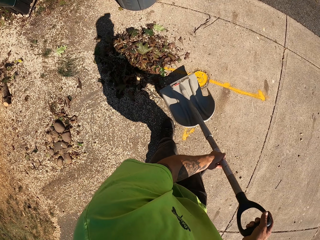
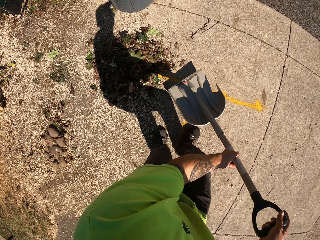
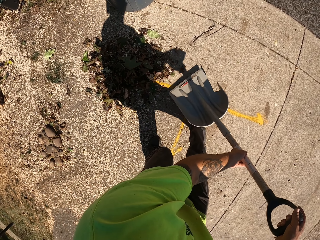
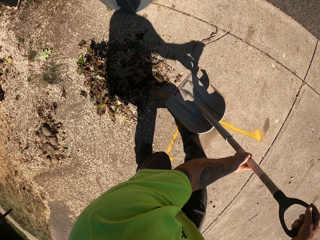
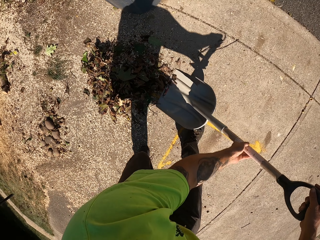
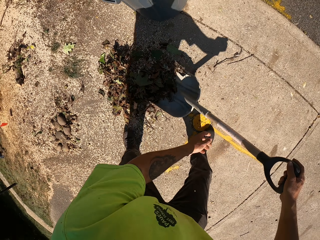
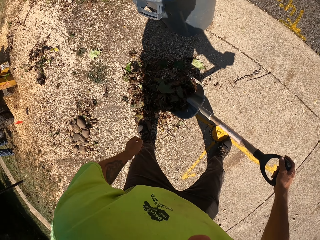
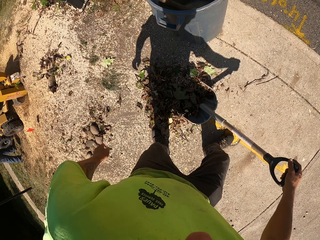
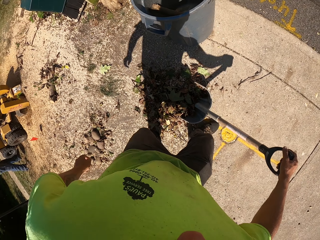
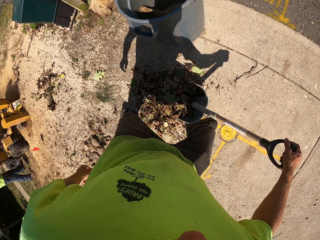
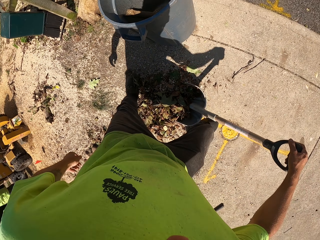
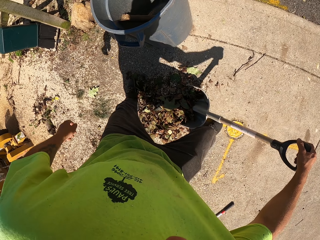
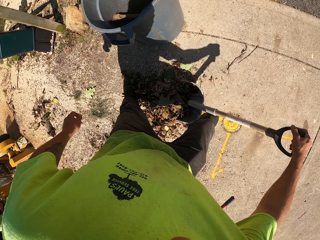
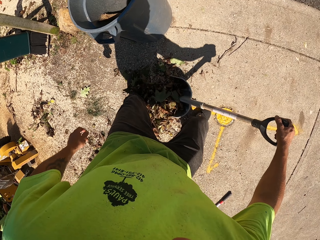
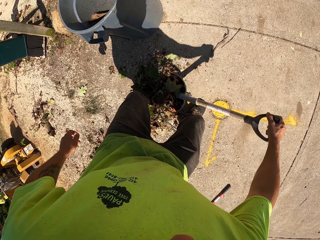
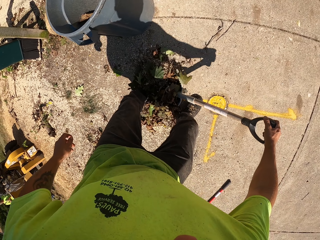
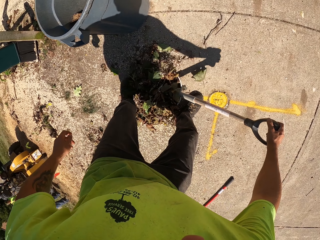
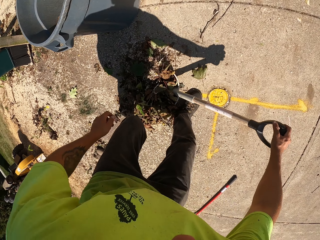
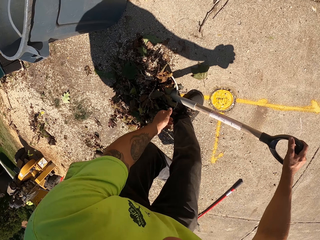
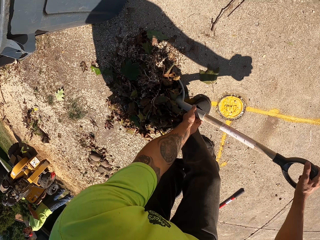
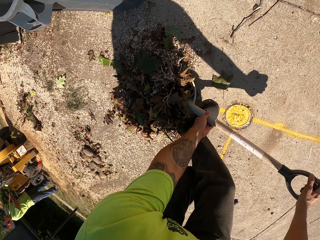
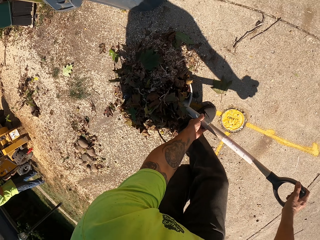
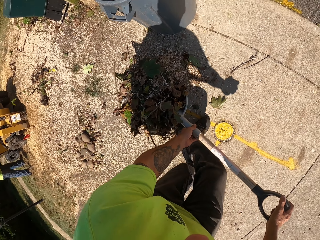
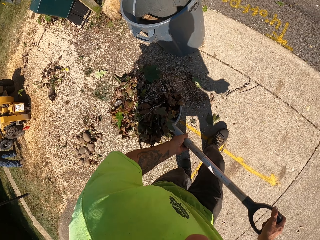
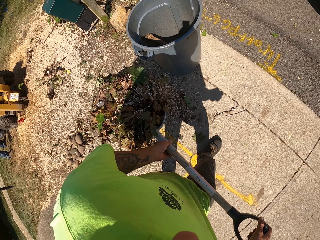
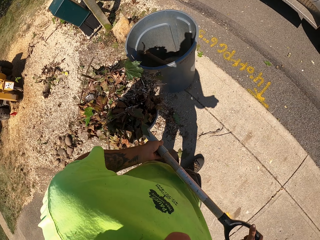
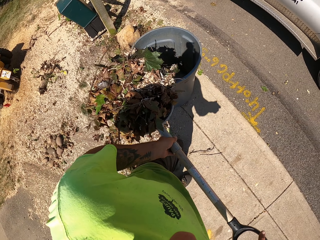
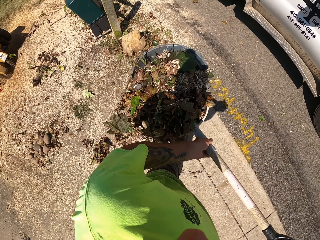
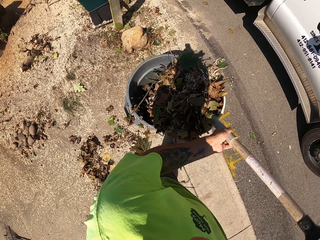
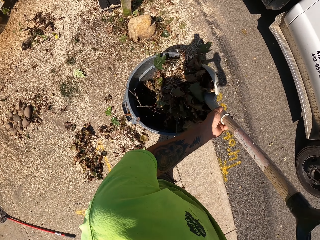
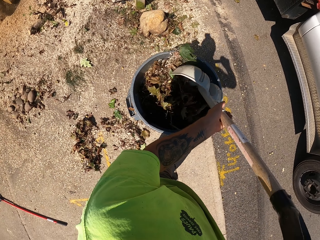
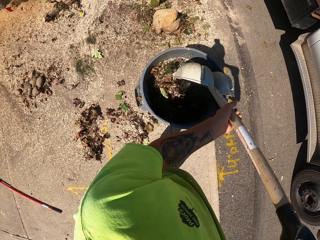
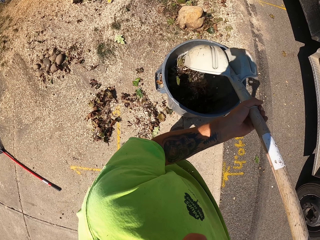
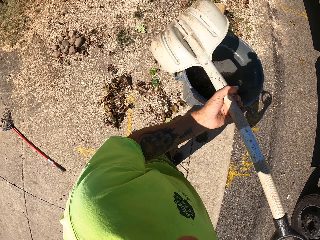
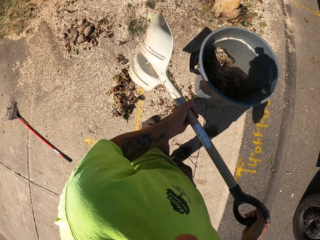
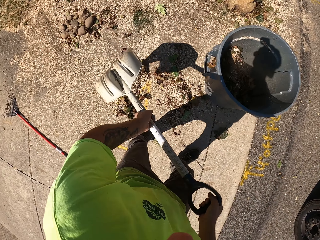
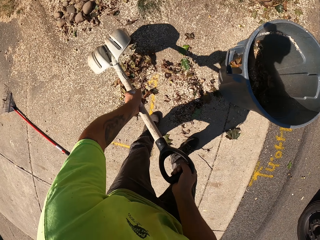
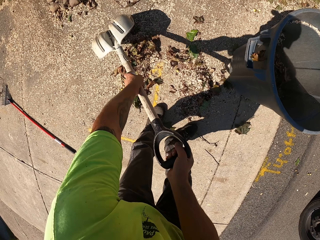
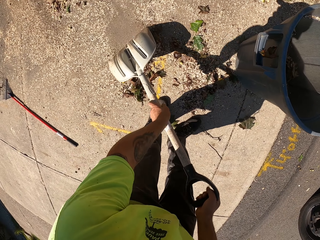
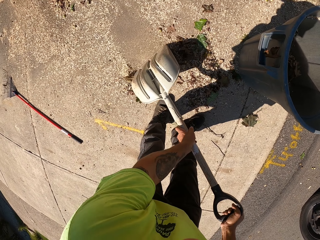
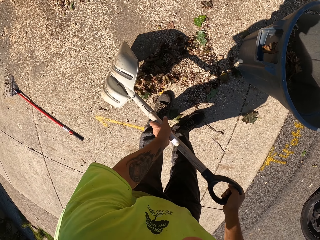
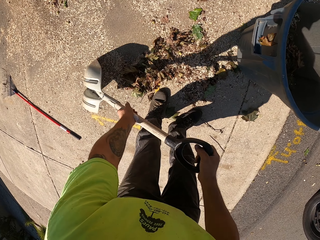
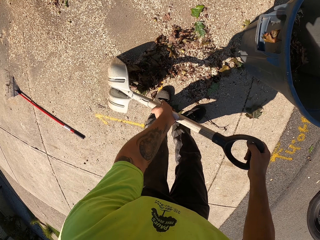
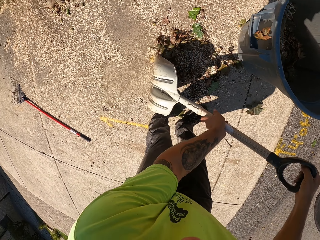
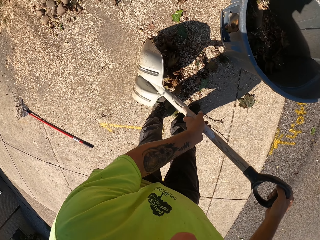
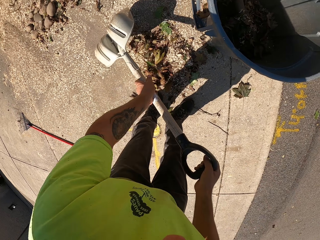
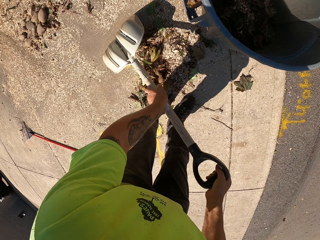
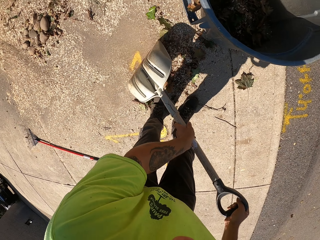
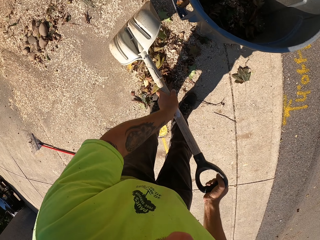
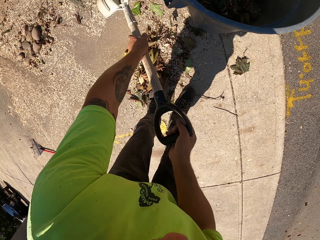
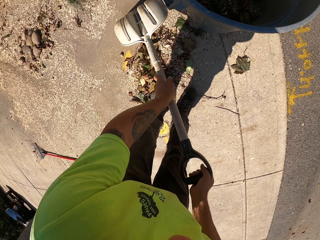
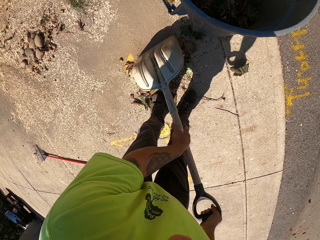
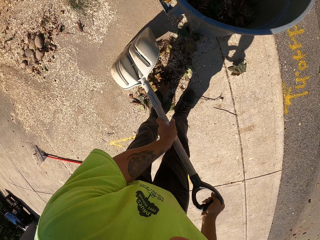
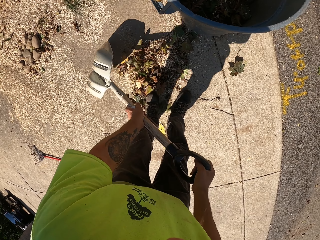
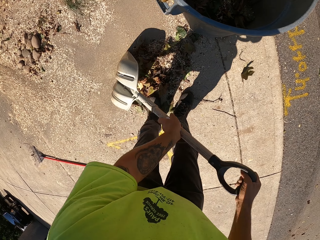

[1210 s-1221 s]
The camera wearer picks dust from the ground with a spade. He inserts the blade of the shovel under the pile of dirt with his right hand. He pushes the pile of dirt into the blade of the shovel with his left leg. He places his left hand on the socket of the shovel. He picks up dirt with the shovel in his hands. He drops the dirt into the waste bin with the shovel in his hands. He gathers dust with the spade. He scrapes dirt from the ground with the shovel in his hands.

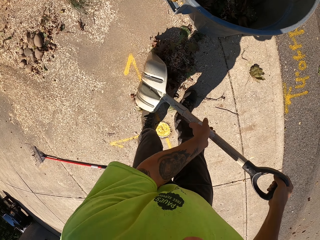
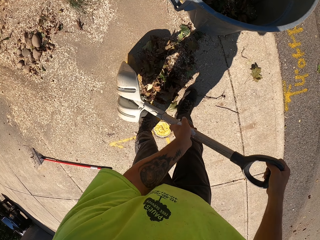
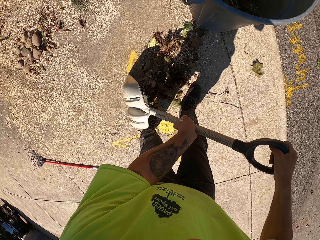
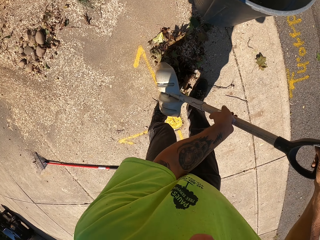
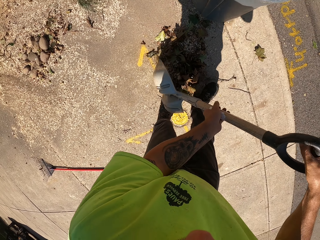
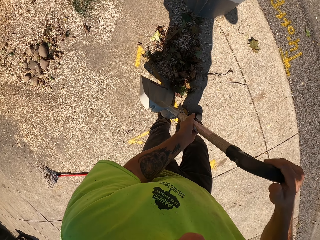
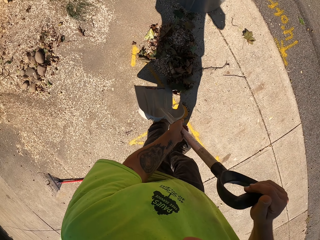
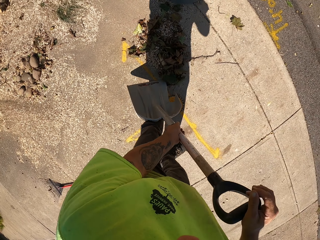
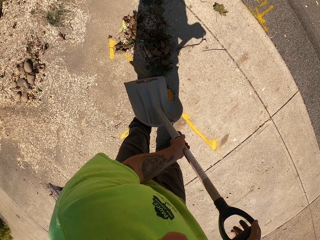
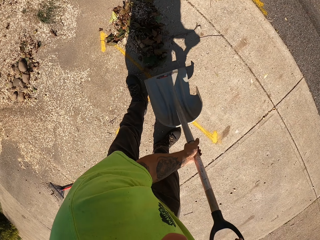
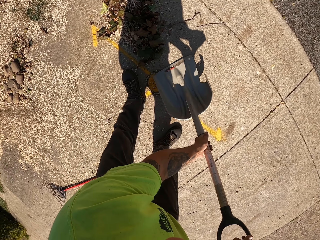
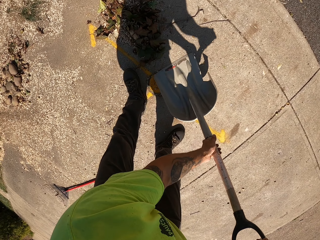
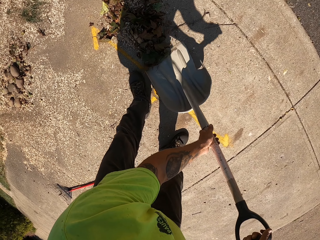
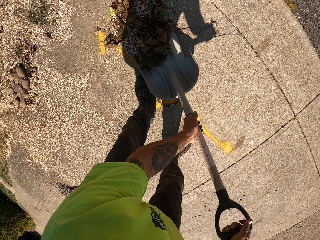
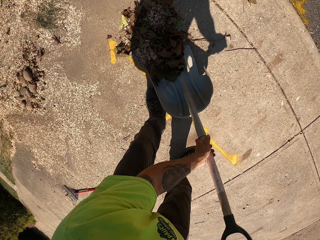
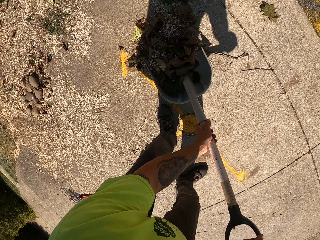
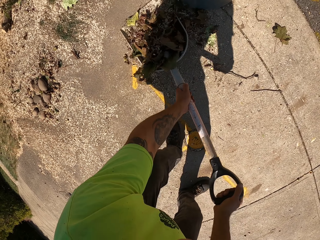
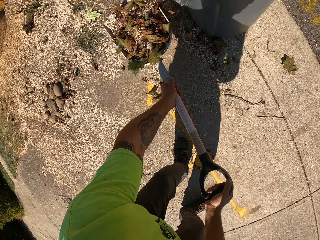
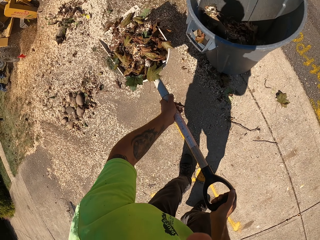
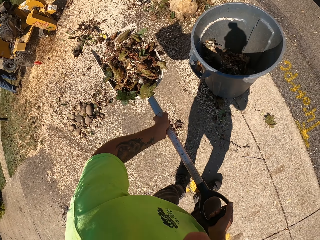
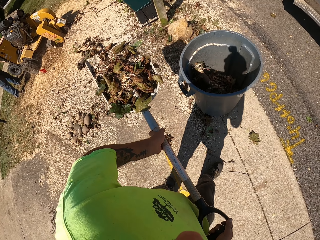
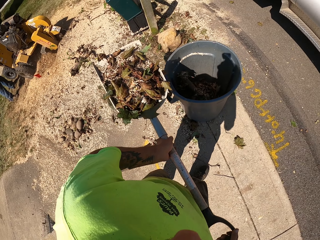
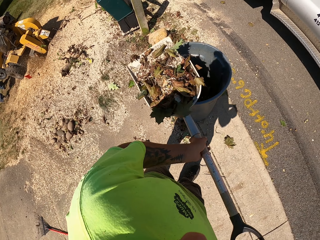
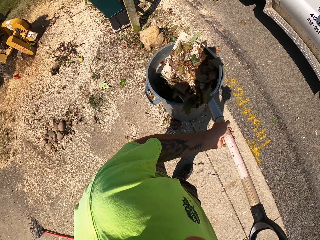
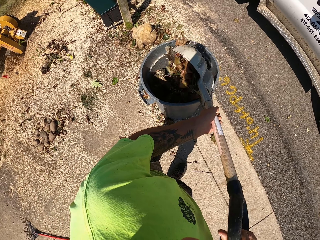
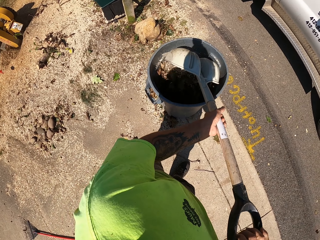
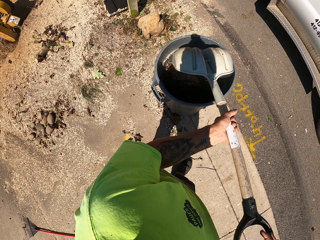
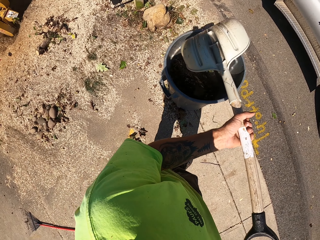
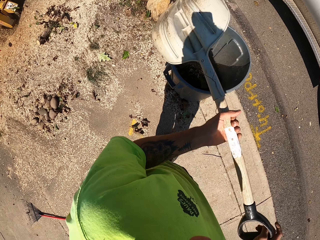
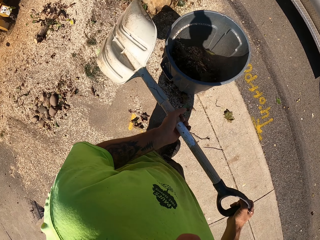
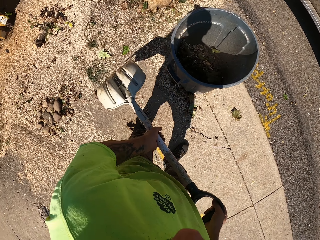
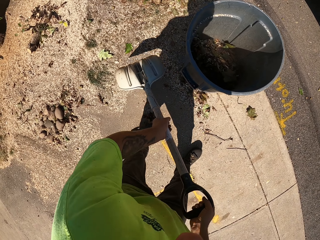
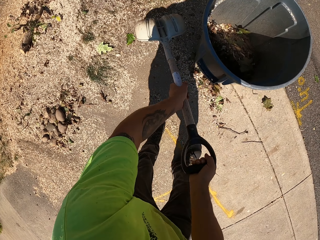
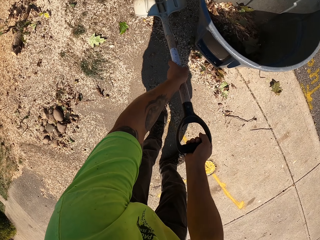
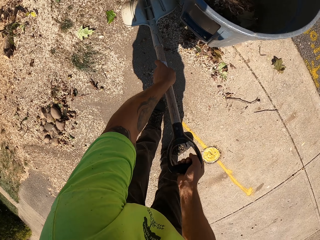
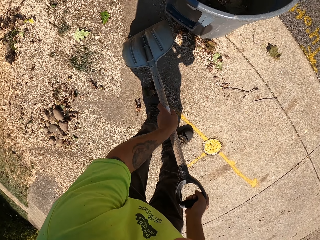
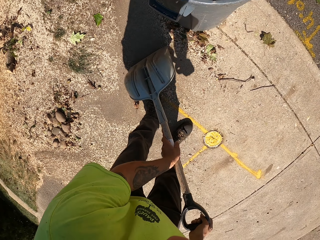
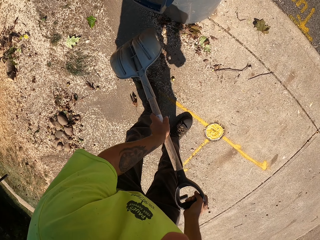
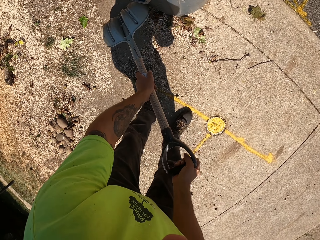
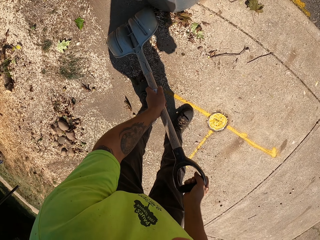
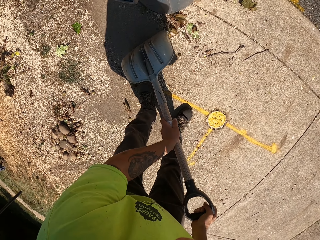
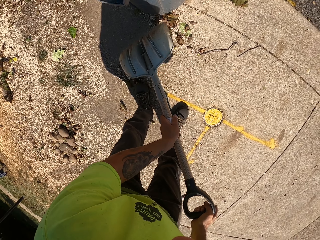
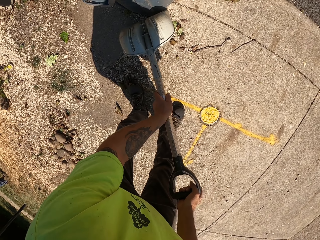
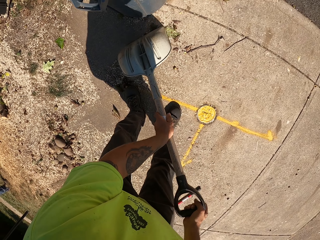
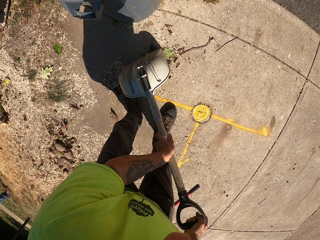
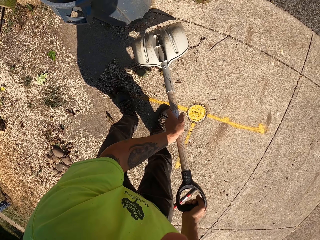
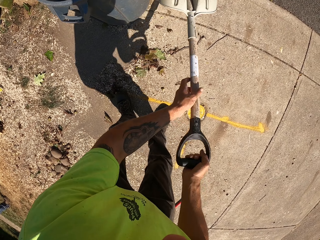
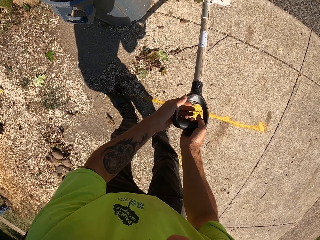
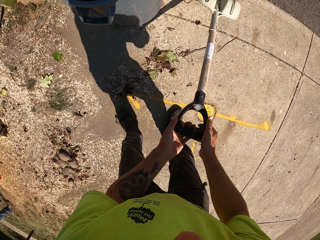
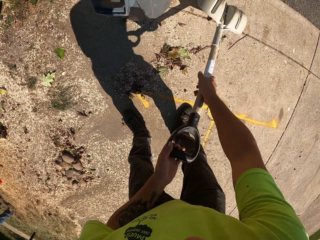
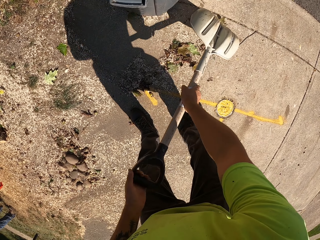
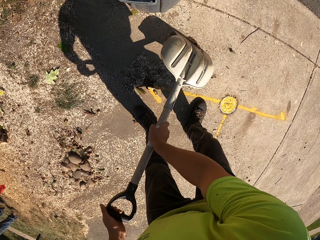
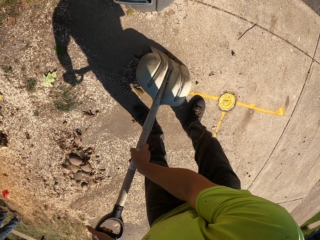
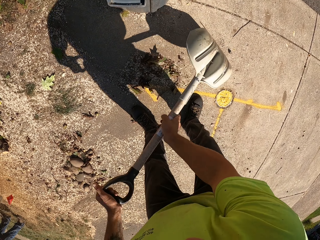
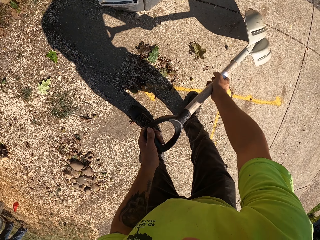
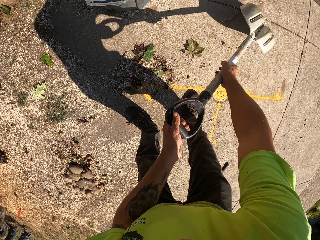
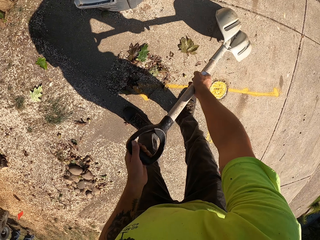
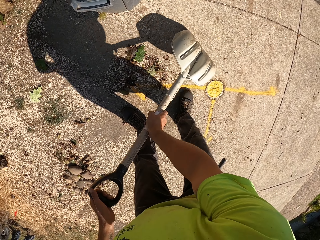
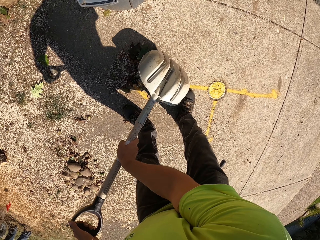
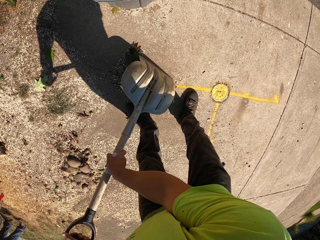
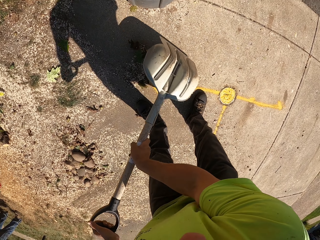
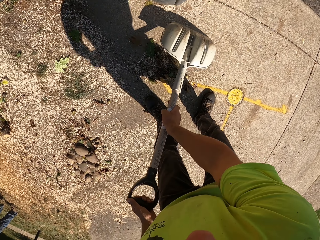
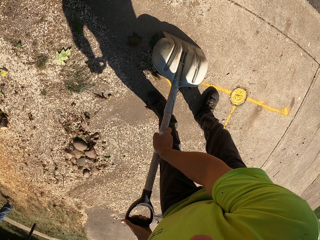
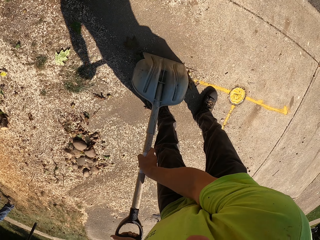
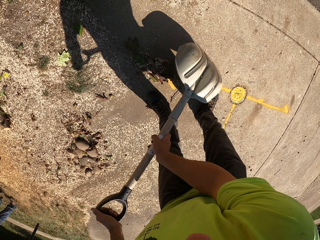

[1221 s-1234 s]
The camera wearer picks up dirt from the ground with the shovel in his hands. He drops the dirt into the waste bin with the shovel in his hands. He gathers dust with the spade. He scrapes dirt from the ground with the shovel in his hands.
